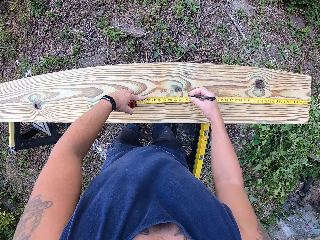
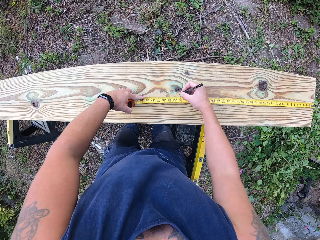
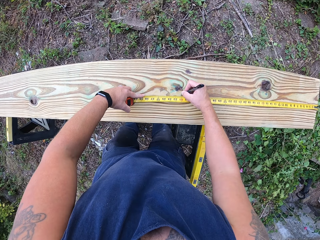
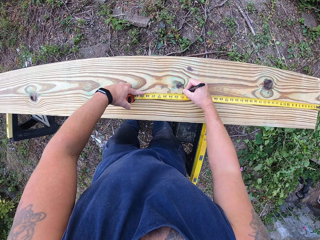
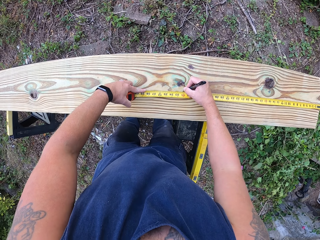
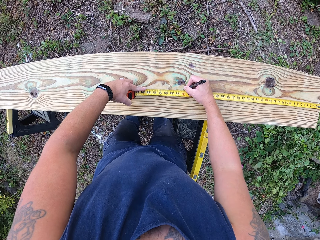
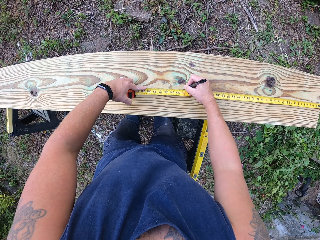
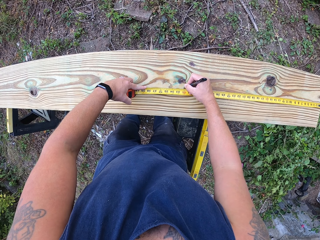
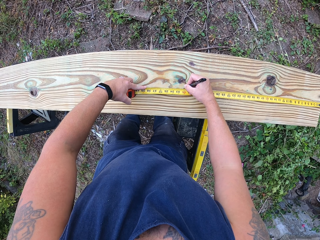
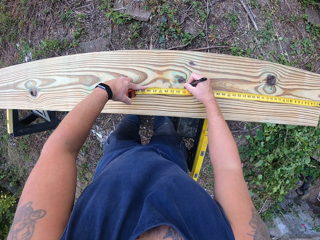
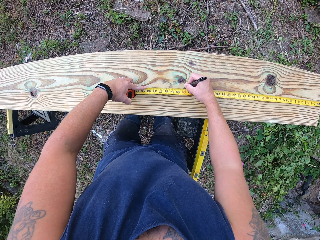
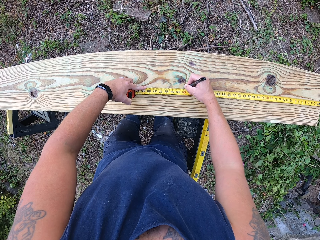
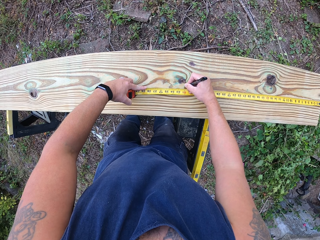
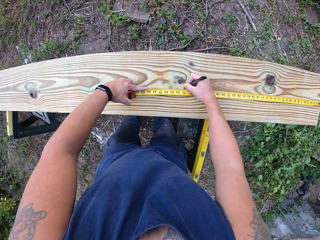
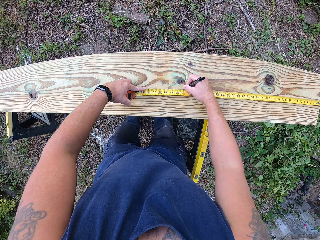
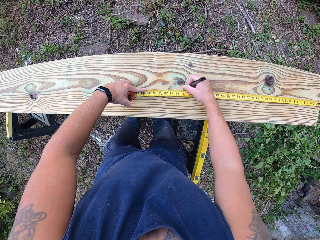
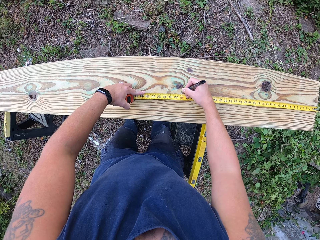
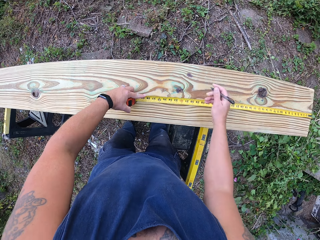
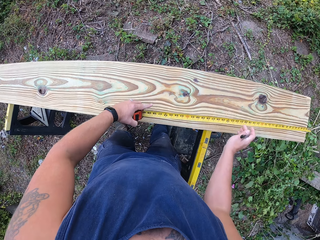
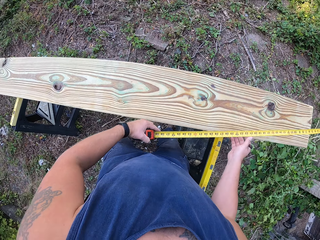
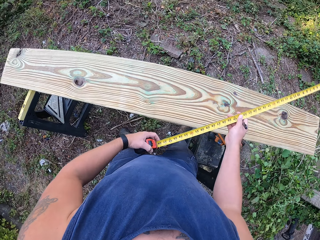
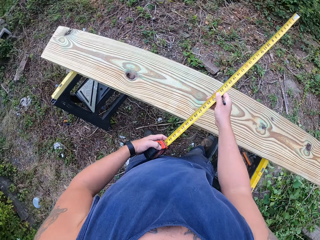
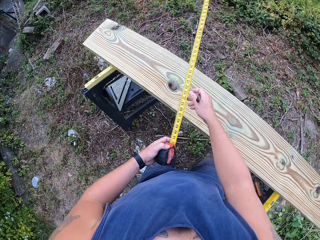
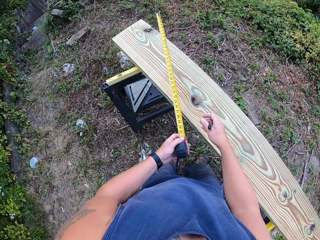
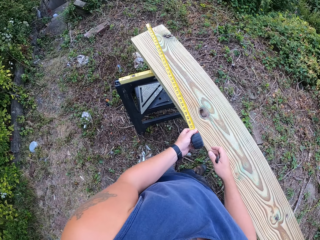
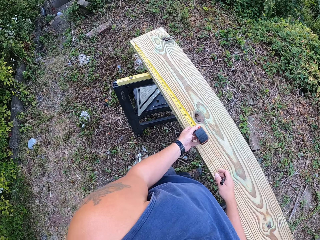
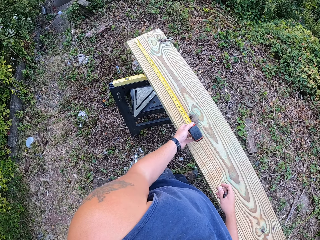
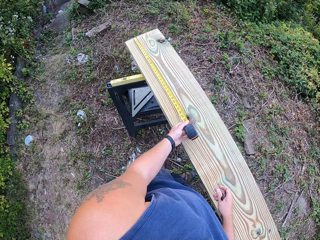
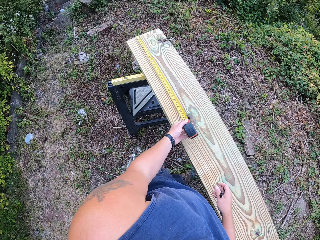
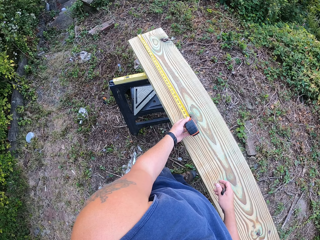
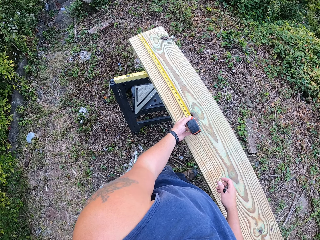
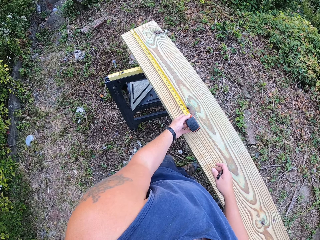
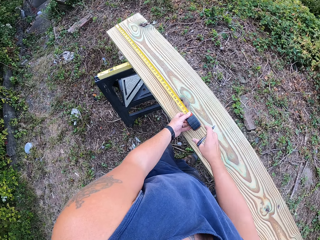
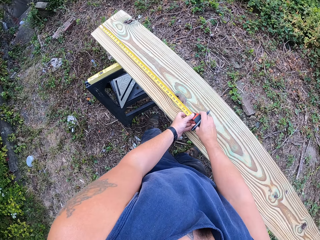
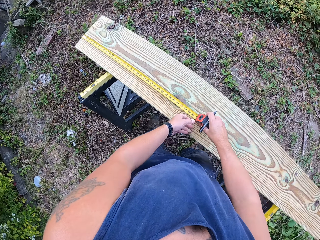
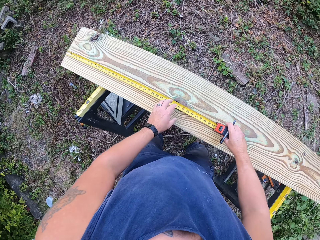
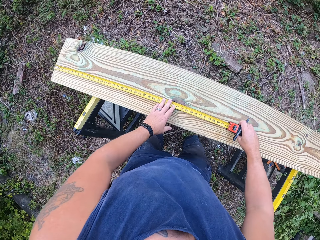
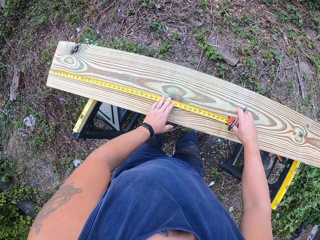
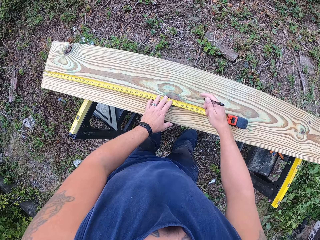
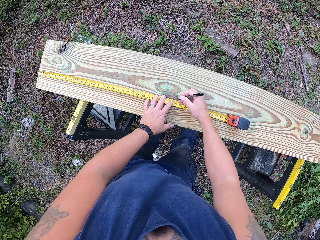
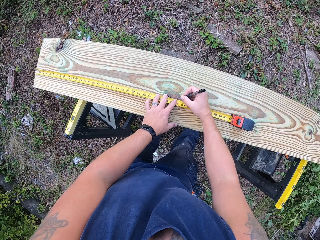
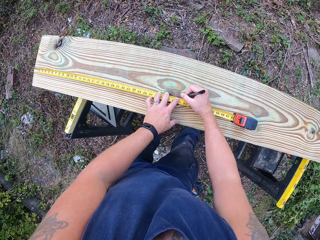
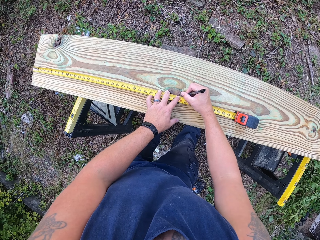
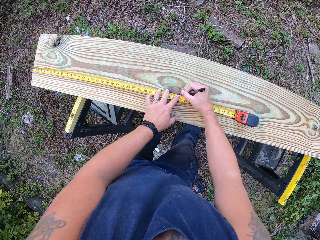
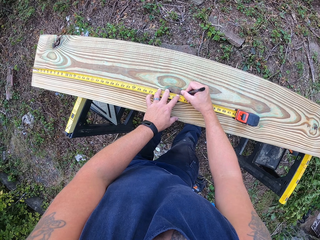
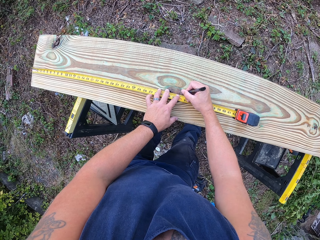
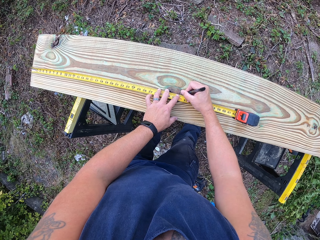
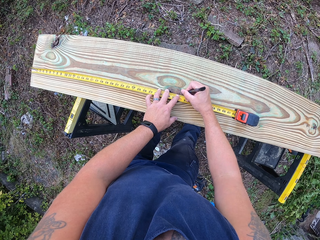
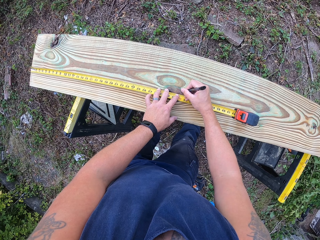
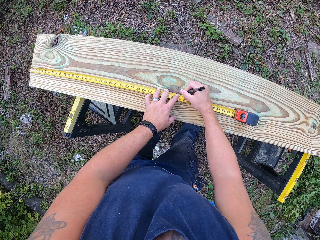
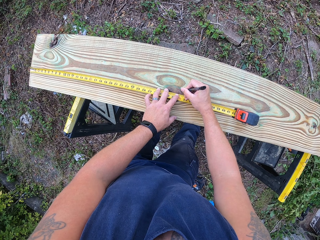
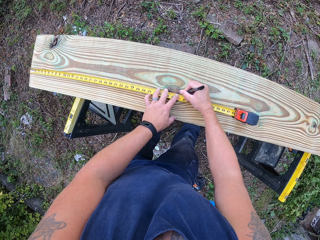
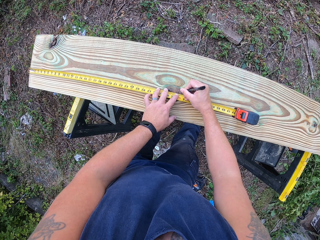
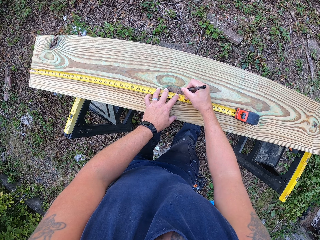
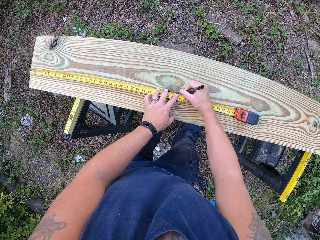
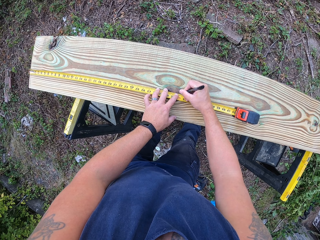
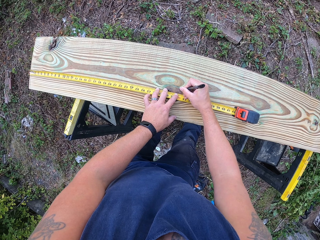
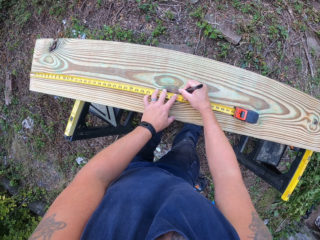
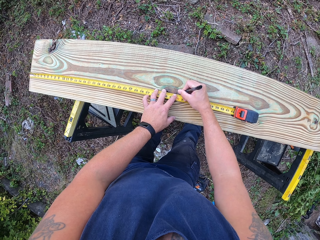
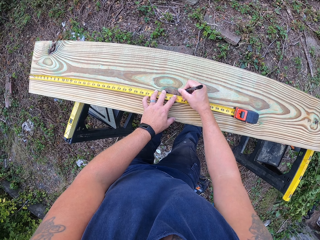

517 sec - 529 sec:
The camera wearer marks the third plank of wood on the lift with the pen in his right hand. He turns the tape measure with both of his hands. He places the hook of the tape measure on the third plank of wood on the lift with his left hand. He measures a timber. He passes the tape measure to his right hand. He marks the third plank of wood on the lift with the pen in his right hand.

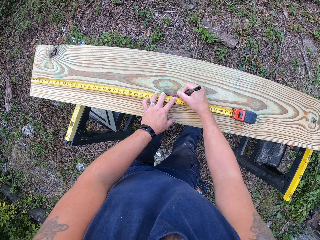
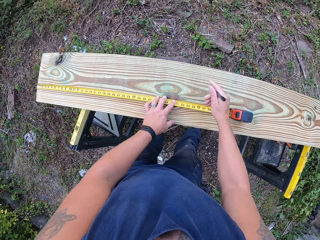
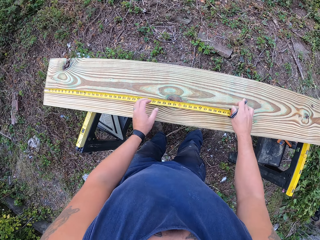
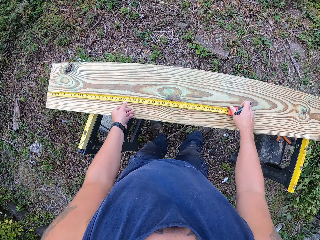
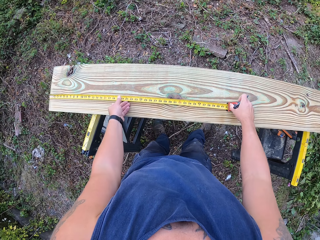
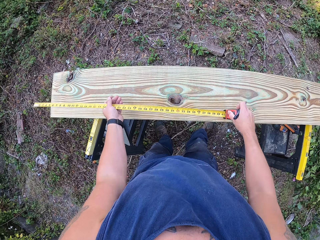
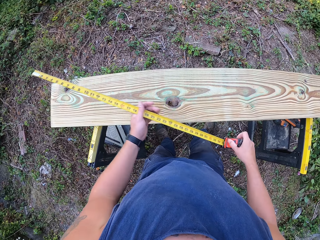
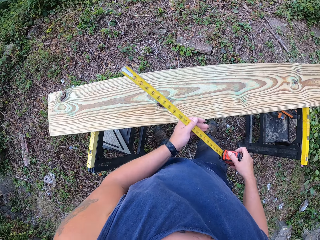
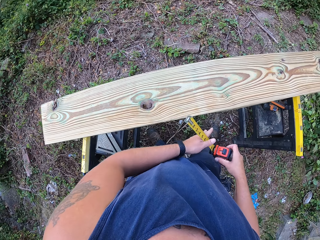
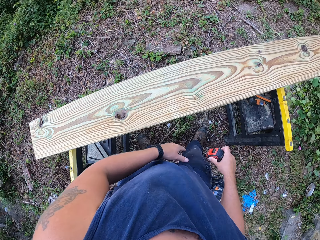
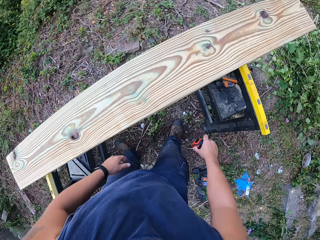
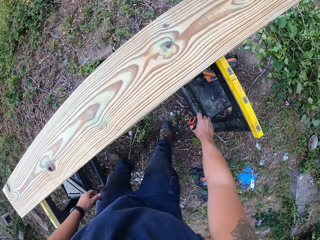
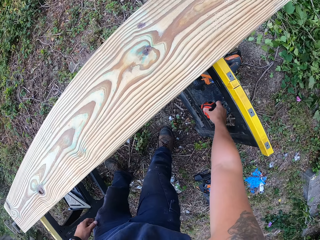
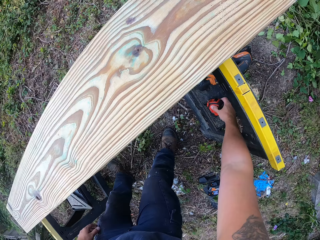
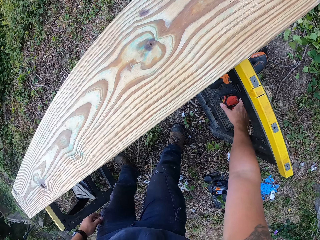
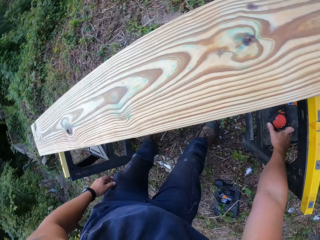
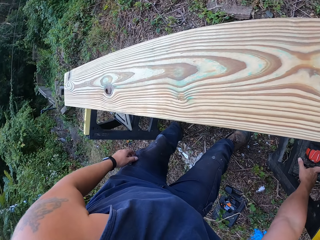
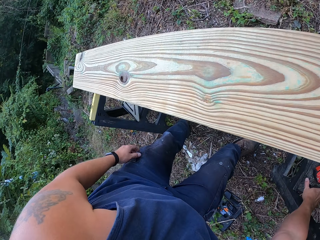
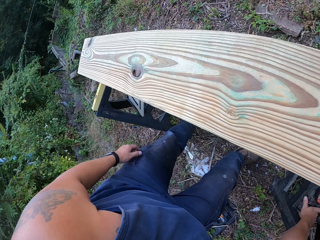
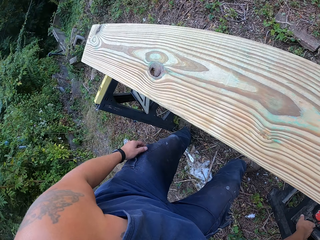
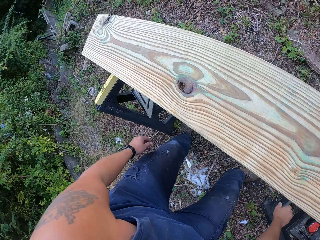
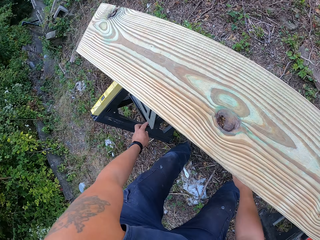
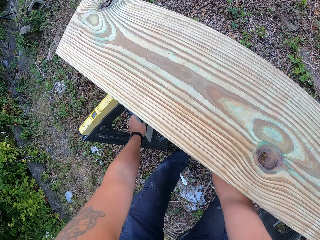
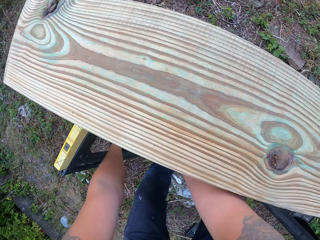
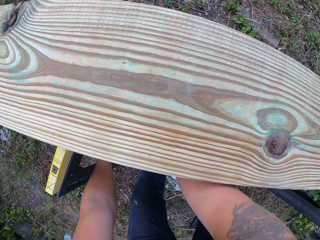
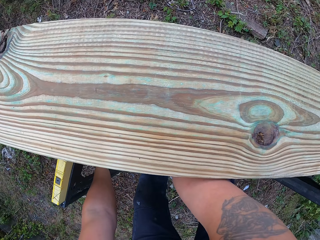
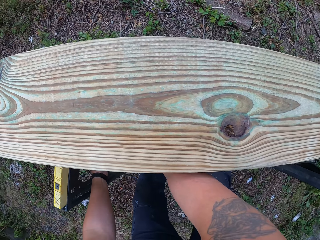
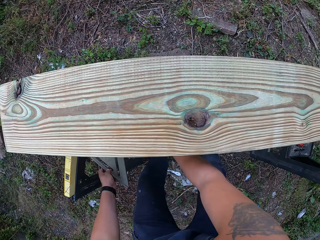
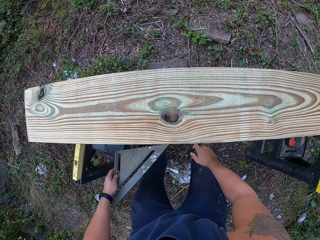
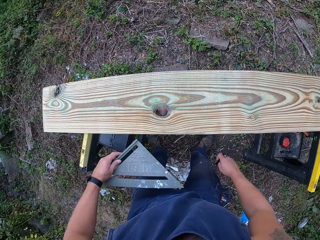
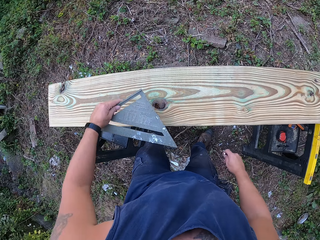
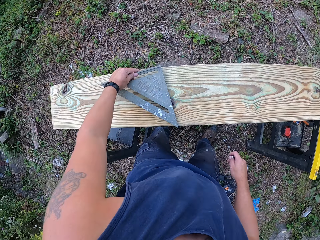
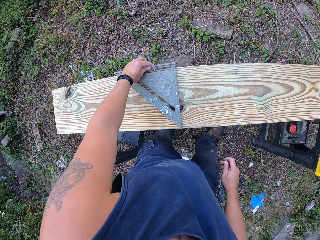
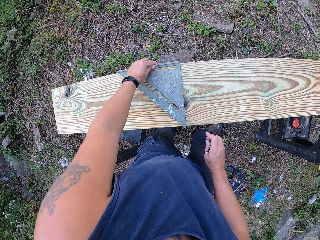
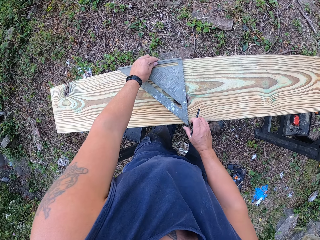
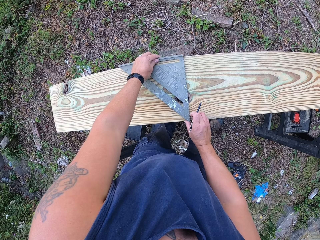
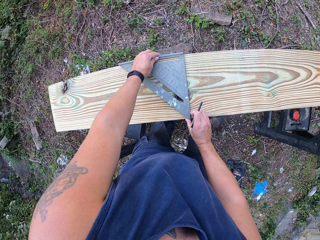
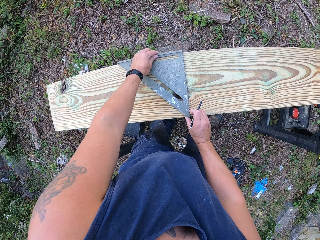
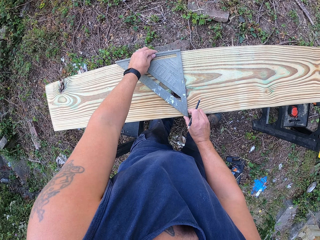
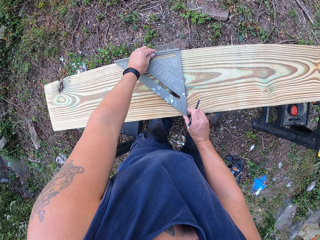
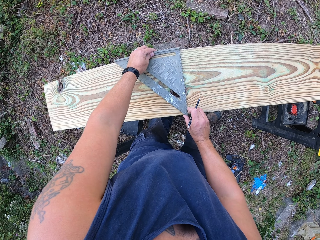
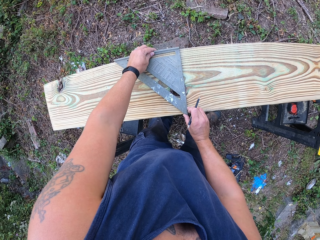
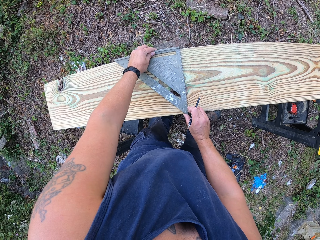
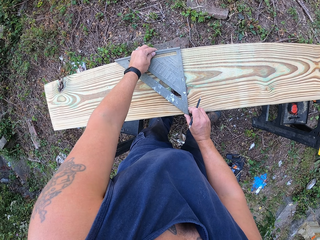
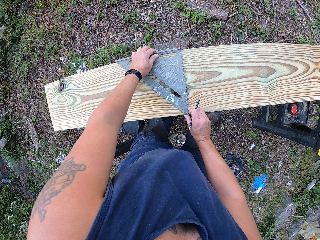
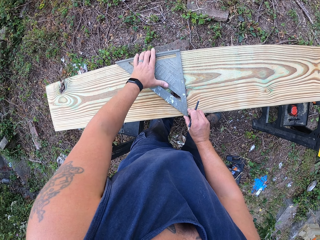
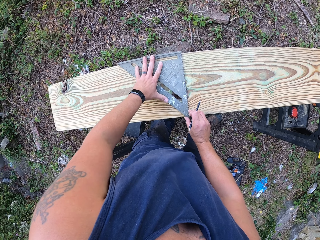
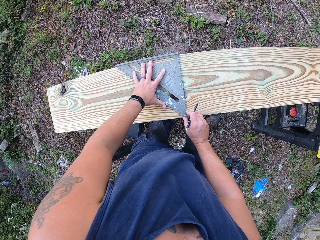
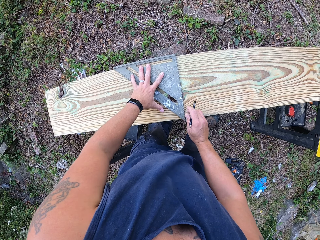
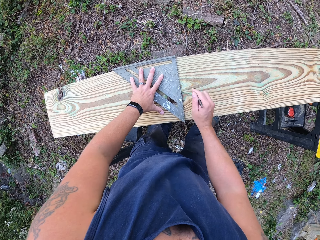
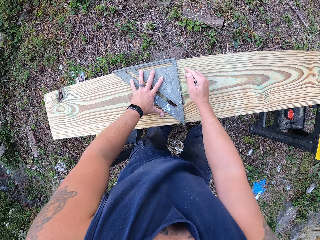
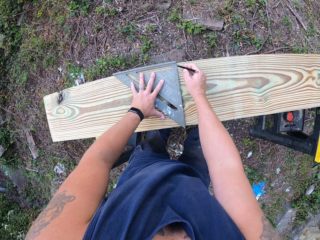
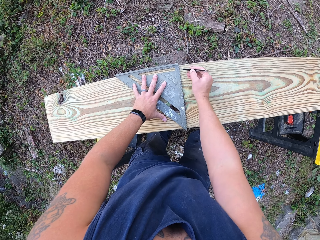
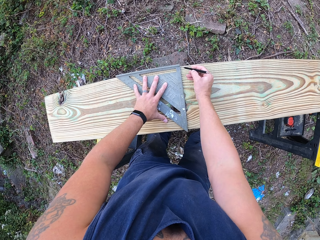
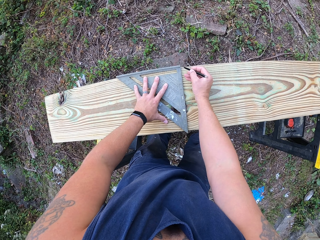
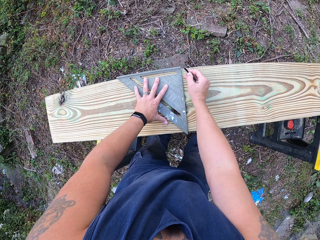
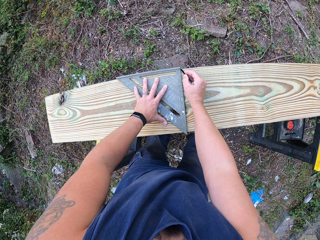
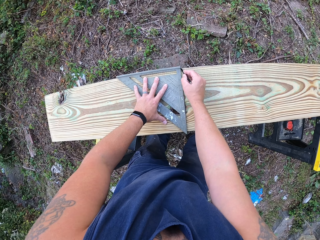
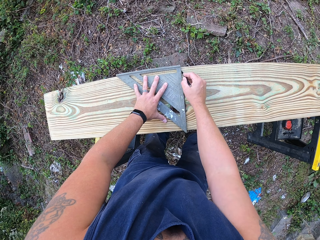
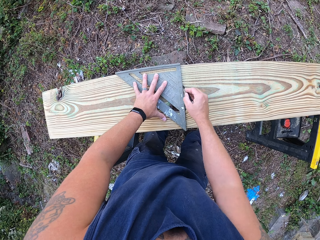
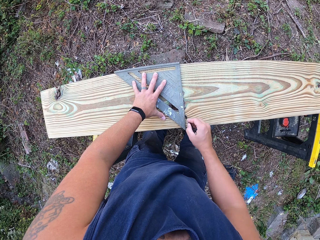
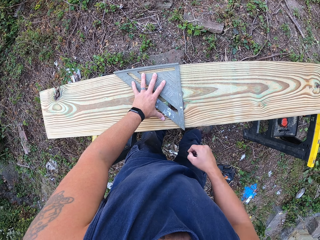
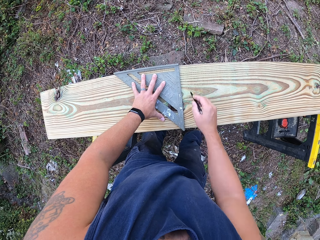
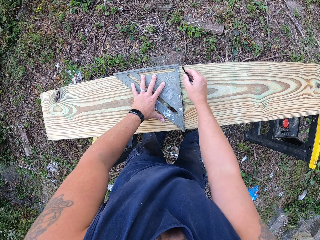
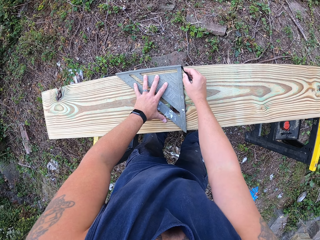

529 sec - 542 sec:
The camera wearer folds a measuring tape. He picks the tape measure from the third plank of wood with both of his hands. He places the tape measure on the lift with his right hand. He puts a pen under a stand. He picks the set square from the lift with his left hand and picks the pencil from the lift with his right hand. He places the set square on the third plank of wood with his left hand. He adjusts the set square on the third plank of wood with both of his hands. He draws another line on the third plank of wood with the pencil in his right hand and the set square in his left hand.
